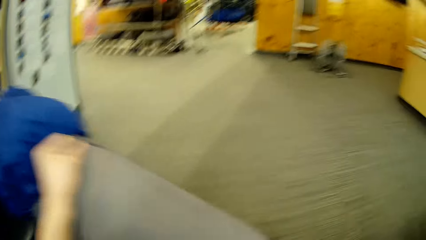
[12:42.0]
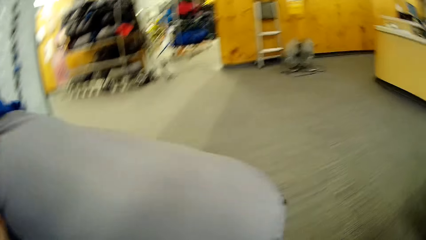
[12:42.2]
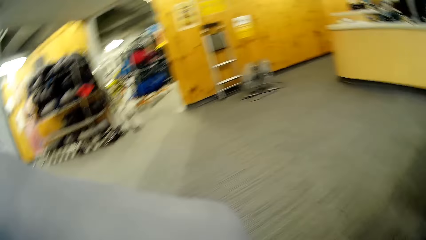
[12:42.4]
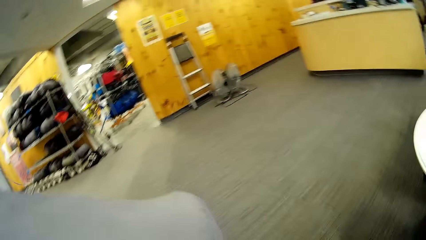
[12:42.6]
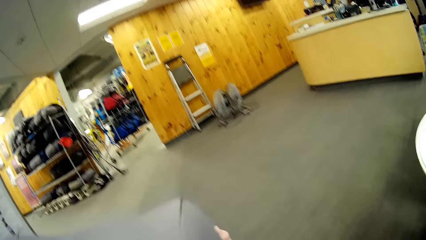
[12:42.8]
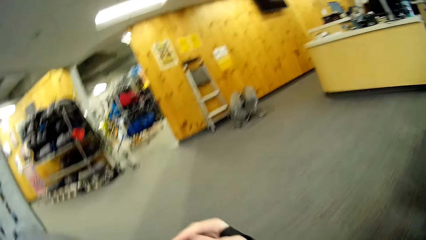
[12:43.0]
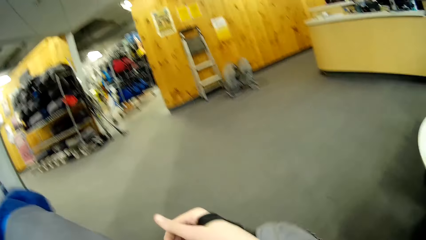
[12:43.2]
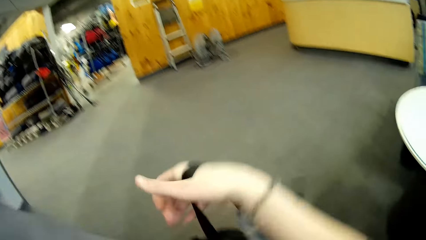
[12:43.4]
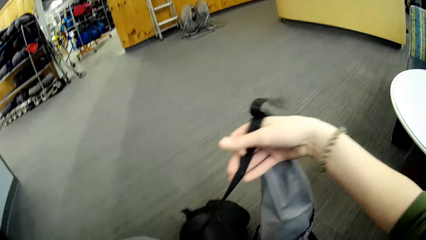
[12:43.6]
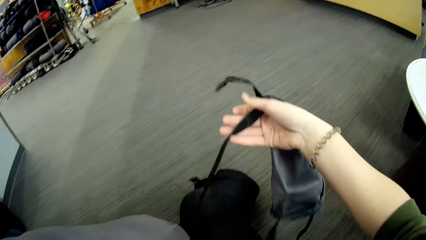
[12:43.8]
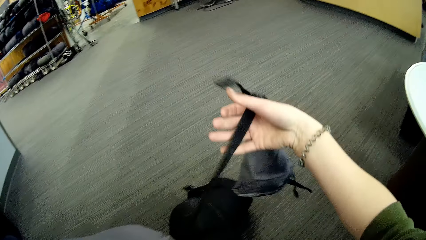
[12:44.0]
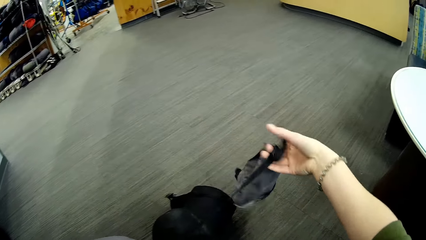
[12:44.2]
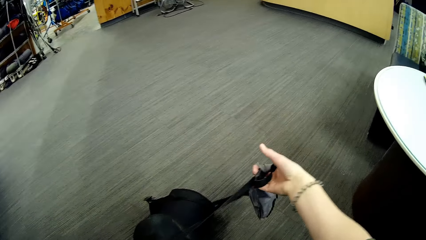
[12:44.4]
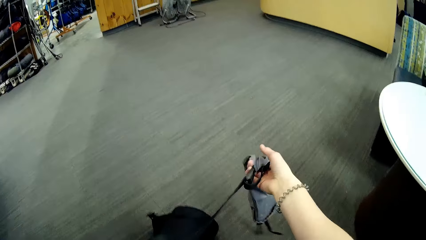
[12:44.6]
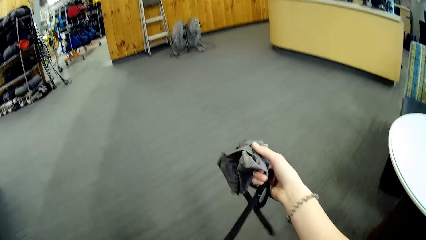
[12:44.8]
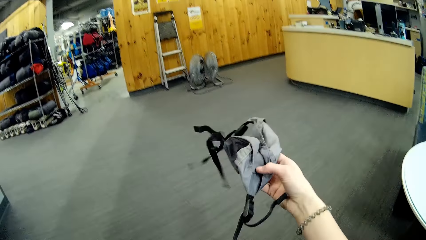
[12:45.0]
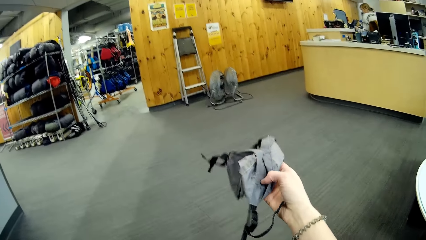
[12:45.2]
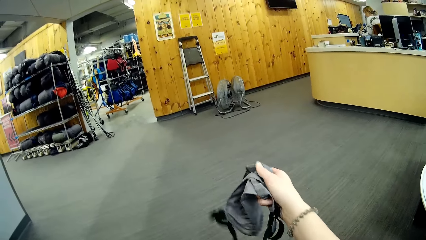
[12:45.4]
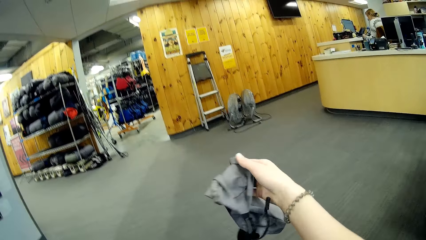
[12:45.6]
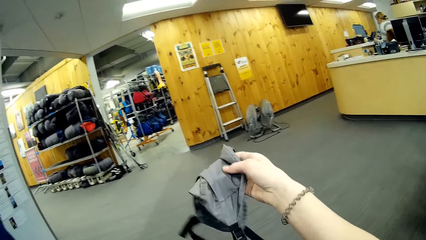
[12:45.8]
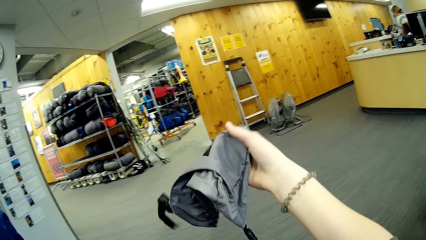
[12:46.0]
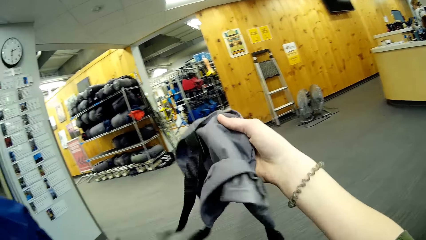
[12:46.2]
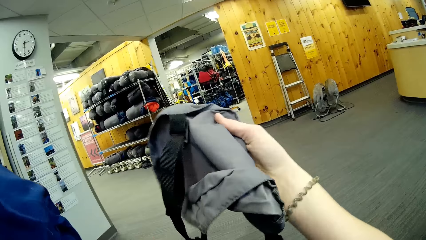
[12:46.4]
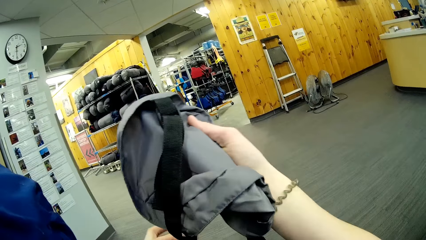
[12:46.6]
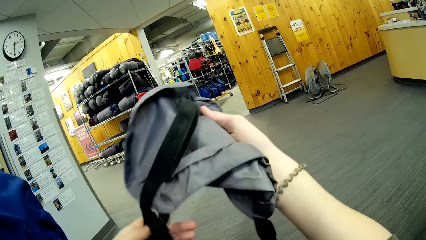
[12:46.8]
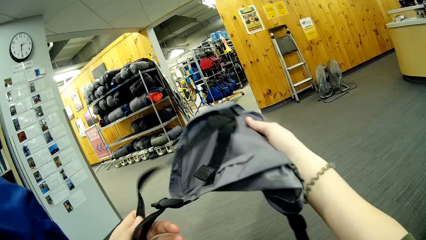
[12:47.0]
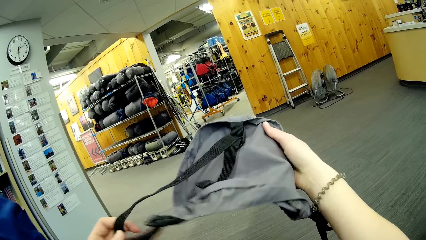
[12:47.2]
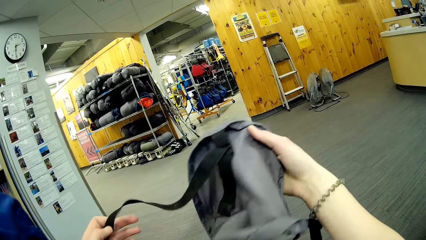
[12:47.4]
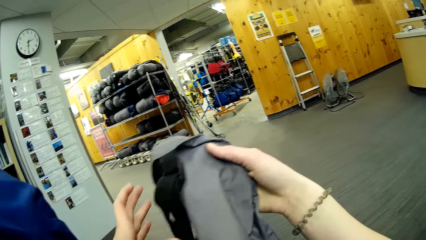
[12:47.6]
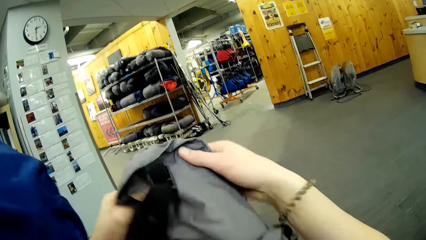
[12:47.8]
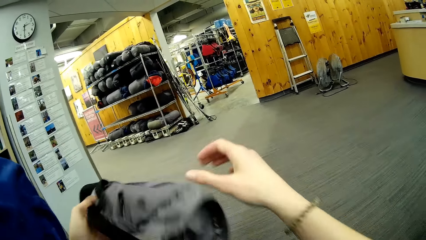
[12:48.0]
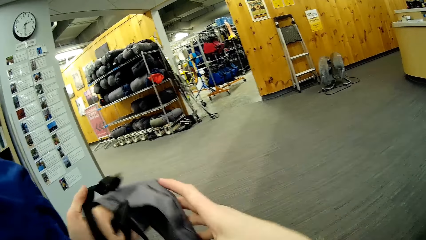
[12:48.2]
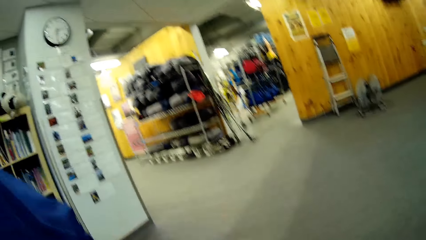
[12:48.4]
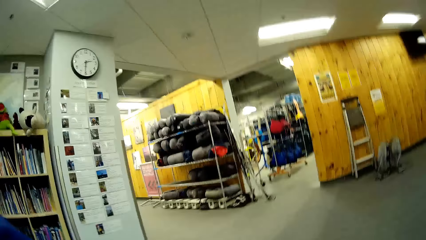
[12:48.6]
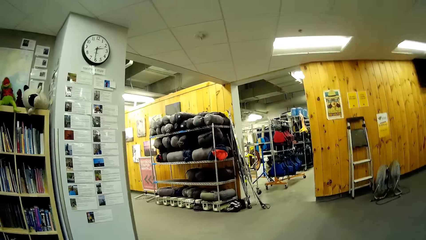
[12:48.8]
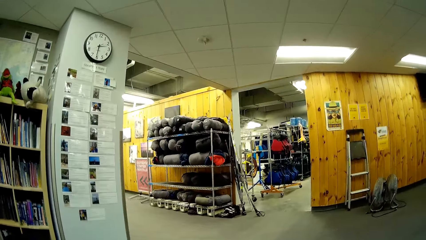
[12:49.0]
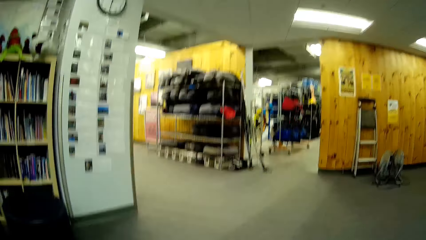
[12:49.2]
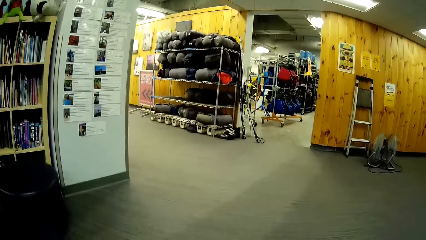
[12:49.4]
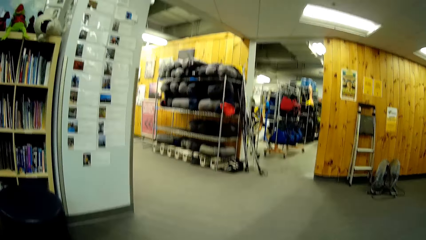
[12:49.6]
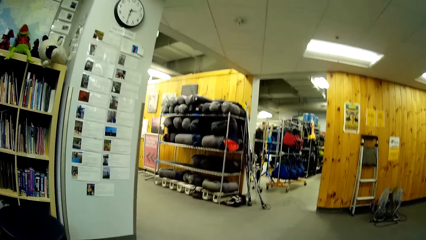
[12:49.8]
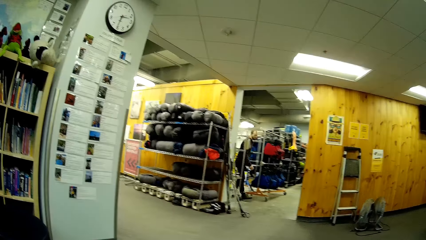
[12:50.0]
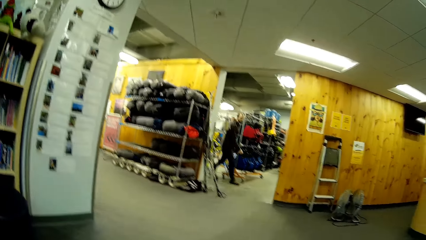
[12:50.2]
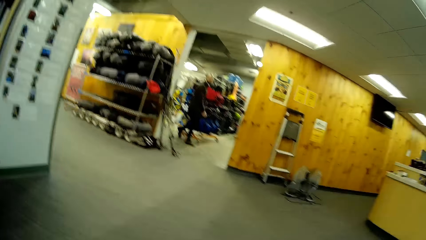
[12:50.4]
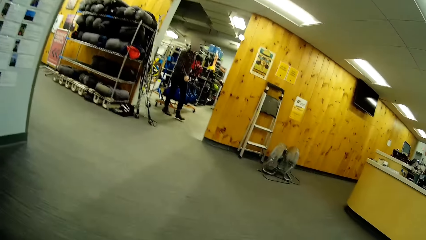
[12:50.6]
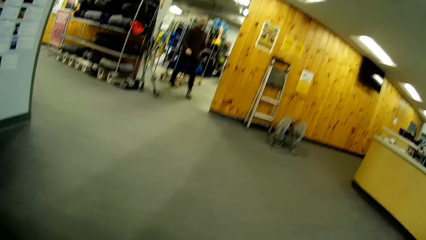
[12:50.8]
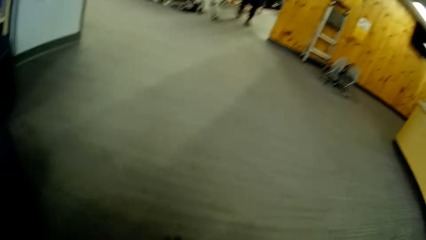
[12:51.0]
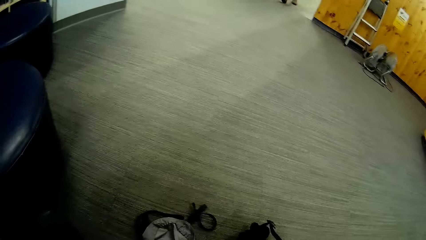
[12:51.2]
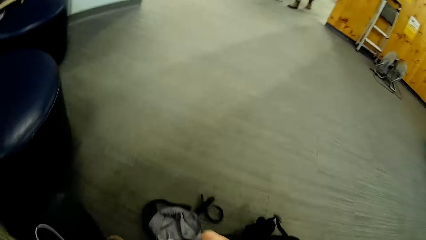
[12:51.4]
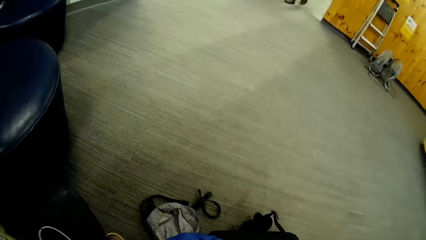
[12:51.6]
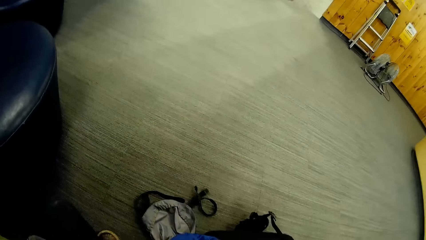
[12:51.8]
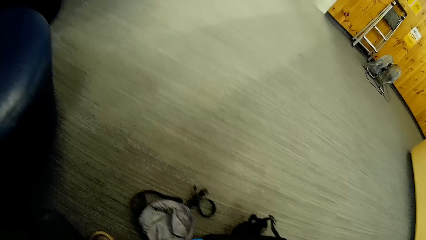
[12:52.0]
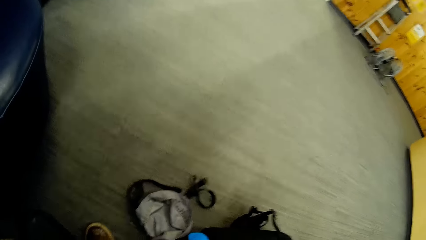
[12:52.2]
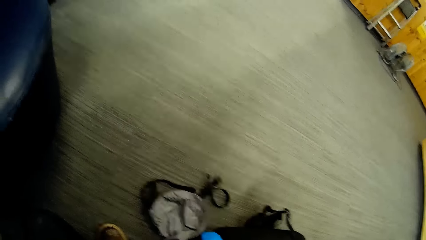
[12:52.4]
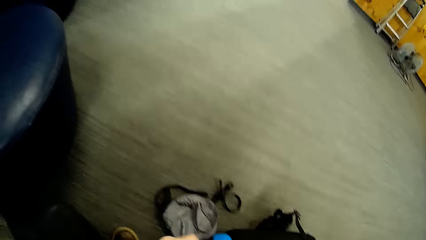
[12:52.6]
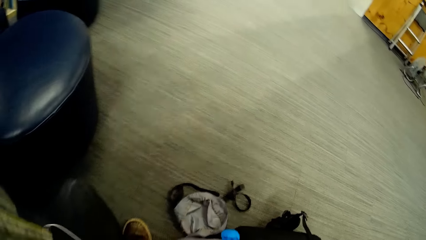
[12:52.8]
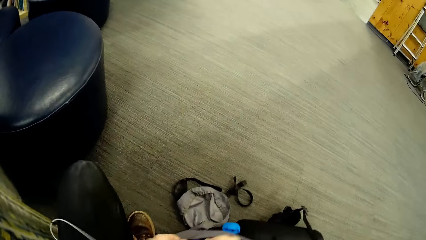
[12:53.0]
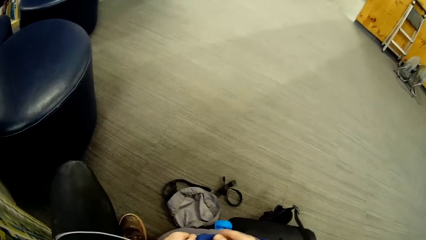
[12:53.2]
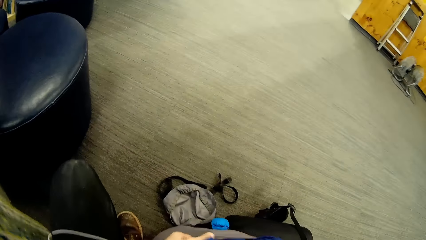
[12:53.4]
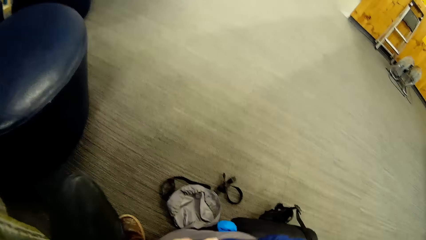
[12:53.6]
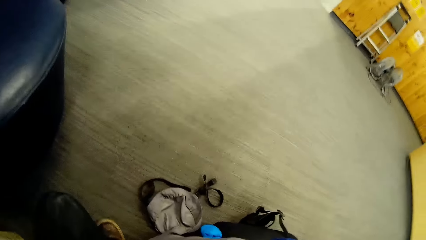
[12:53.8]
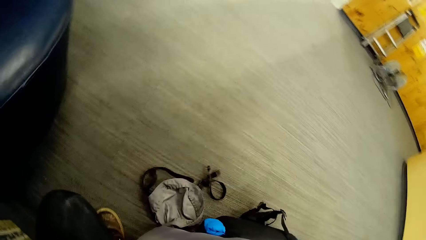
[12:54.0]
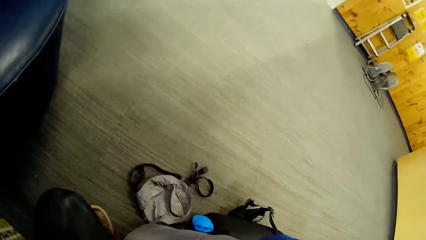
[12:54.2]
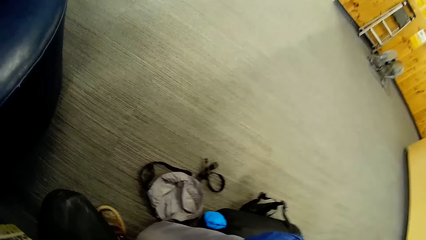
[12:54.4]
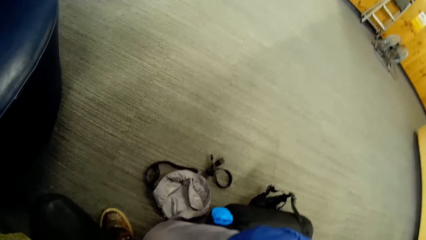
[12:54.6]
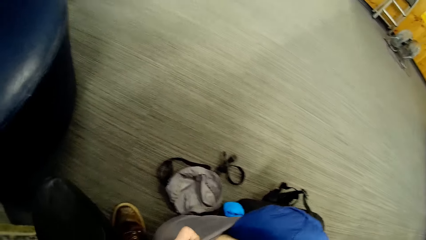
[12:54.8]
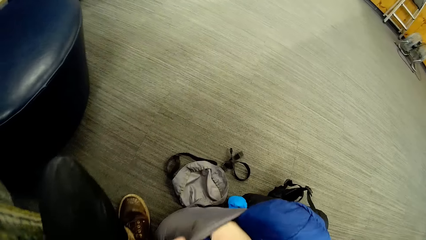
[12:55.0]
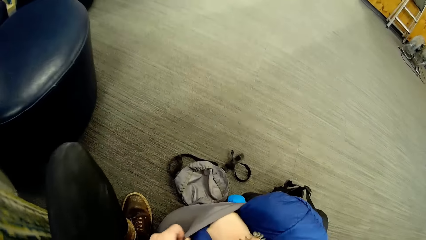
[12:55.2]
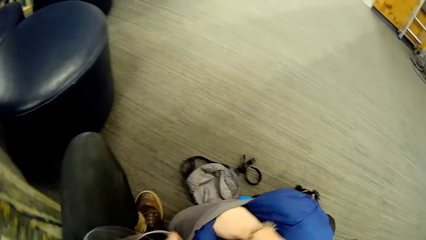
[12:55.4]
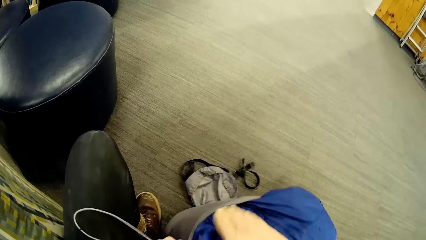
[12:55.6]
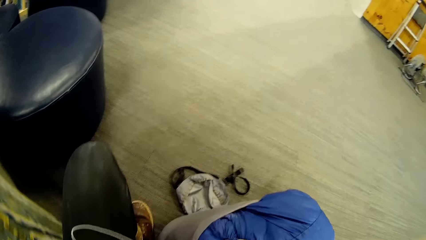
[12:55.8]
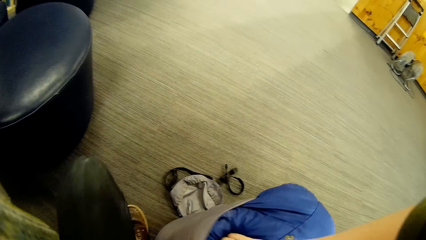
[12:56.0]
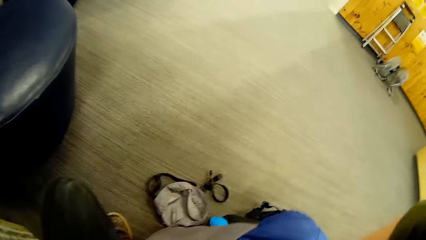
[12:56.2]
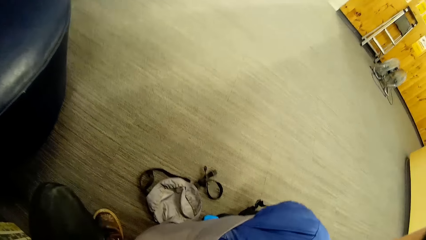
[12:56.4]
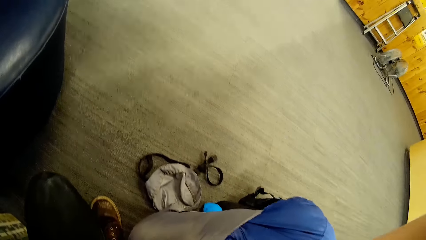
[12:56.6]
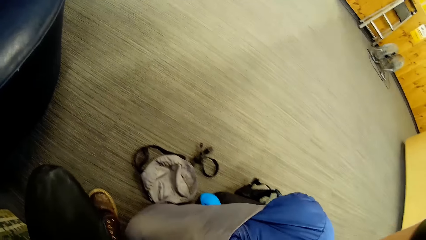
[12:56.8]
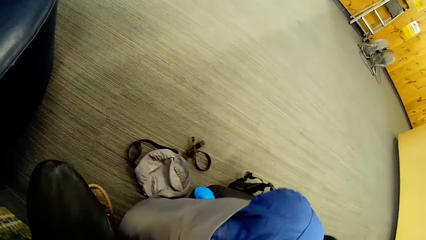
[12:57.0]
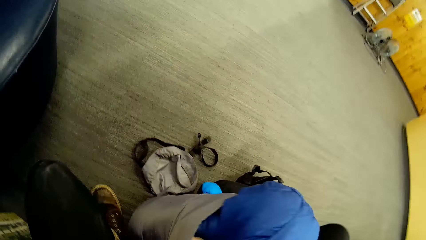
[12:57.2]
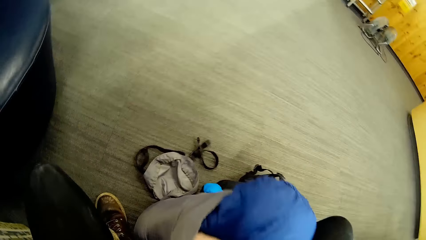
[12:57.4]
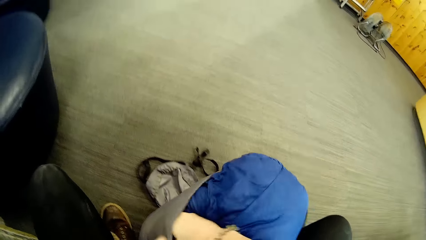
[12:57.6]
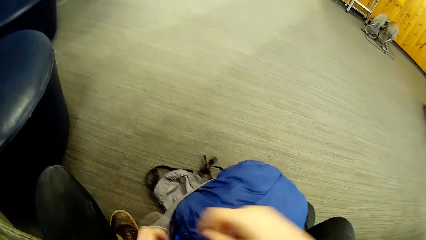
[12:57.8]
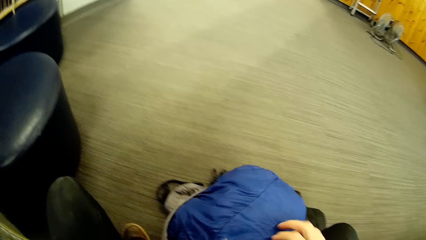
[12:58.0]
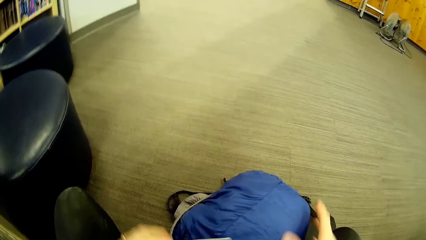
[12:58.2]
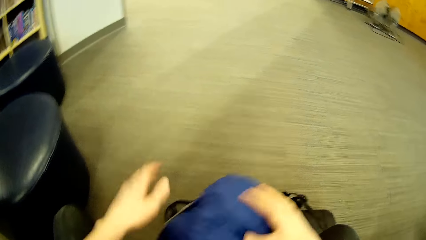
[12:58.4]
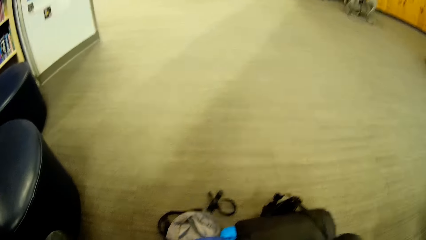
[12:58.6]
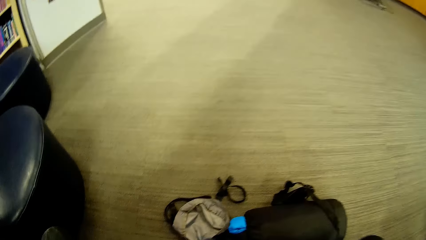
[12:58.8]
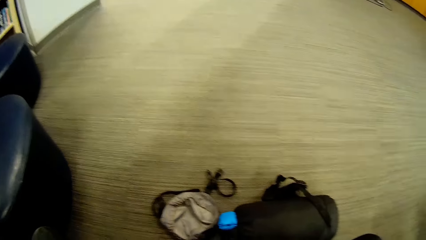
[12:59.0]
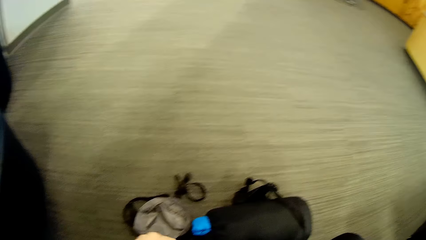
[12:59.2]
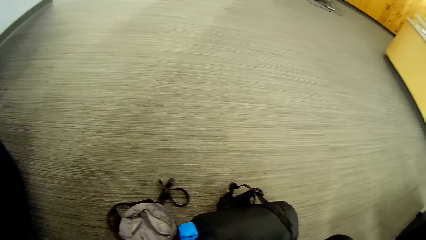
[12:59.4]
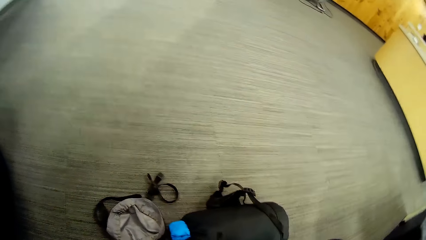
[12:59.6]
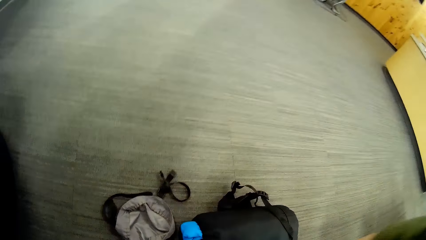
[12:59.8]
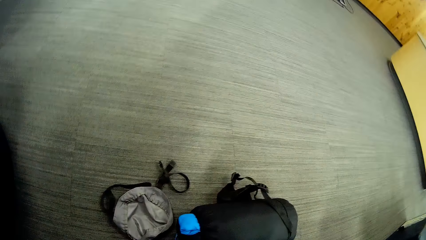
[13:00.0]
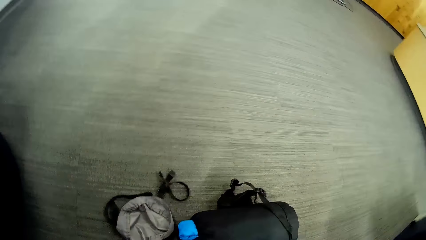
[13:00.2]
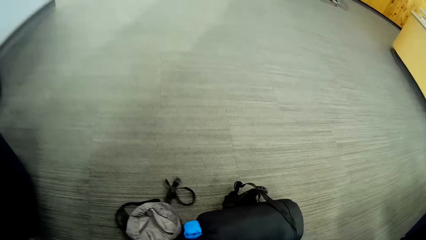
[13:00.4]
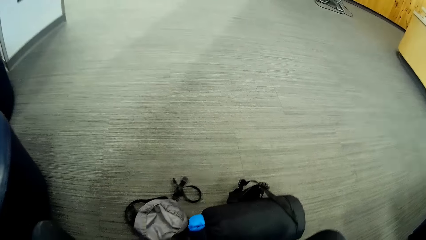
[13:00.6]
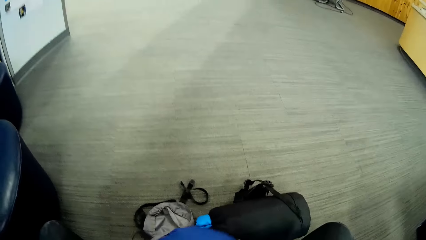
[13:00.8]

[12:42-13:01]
The camera wearer puts down the bag. They hold something. They adjust the straps on the bag.
